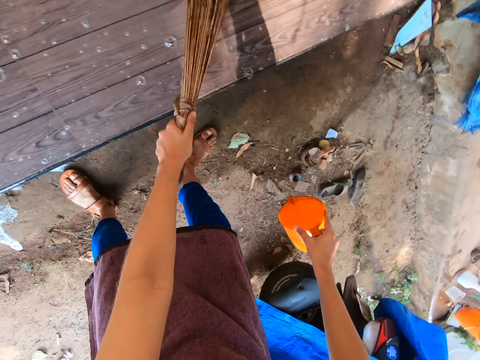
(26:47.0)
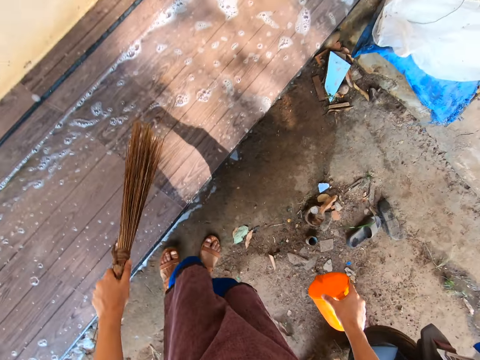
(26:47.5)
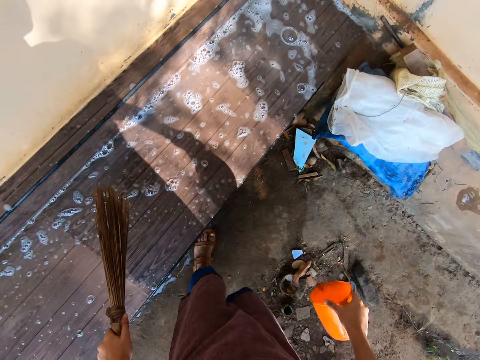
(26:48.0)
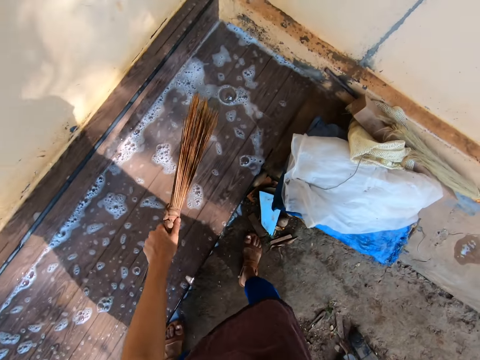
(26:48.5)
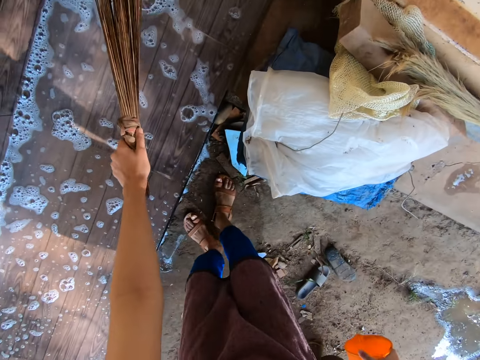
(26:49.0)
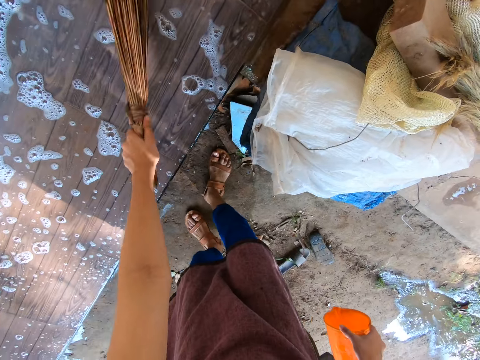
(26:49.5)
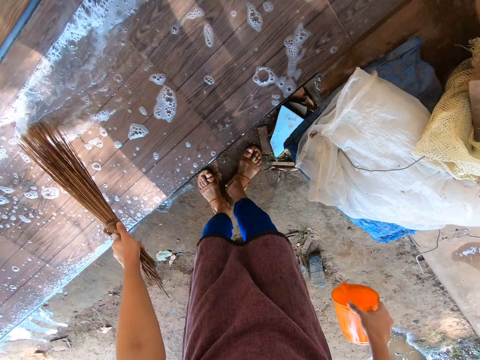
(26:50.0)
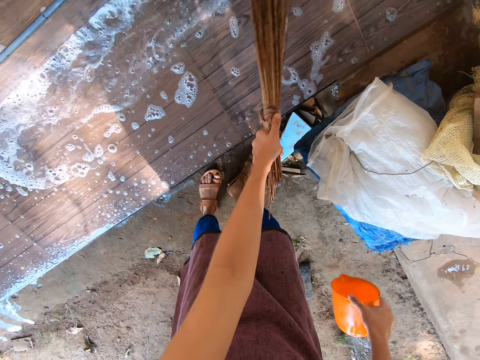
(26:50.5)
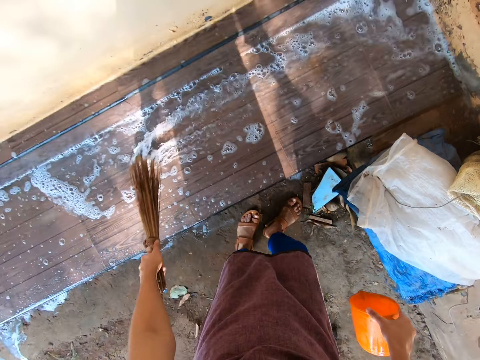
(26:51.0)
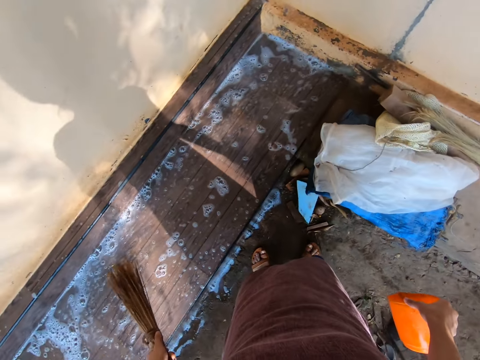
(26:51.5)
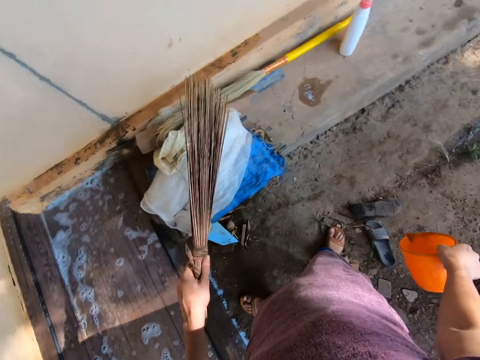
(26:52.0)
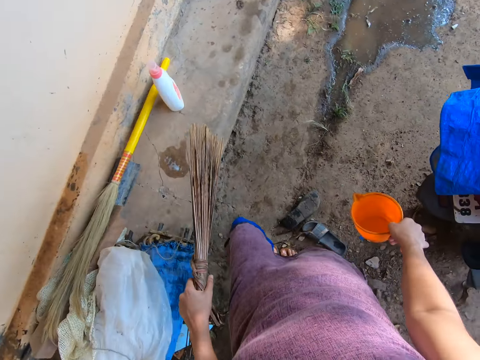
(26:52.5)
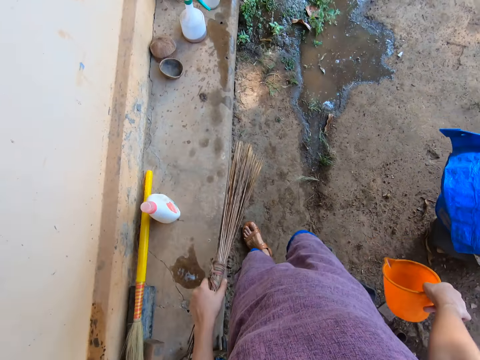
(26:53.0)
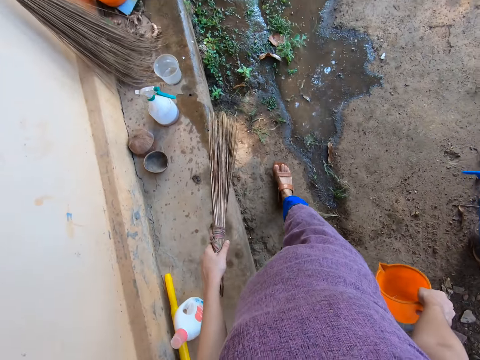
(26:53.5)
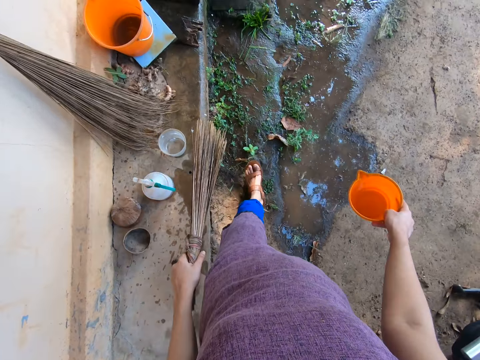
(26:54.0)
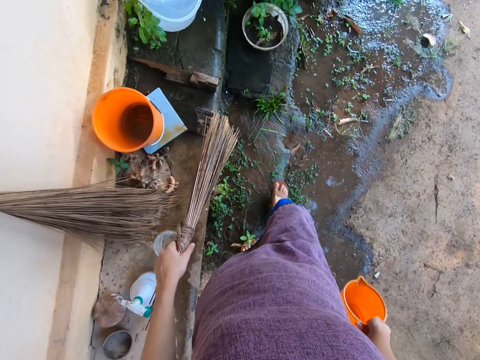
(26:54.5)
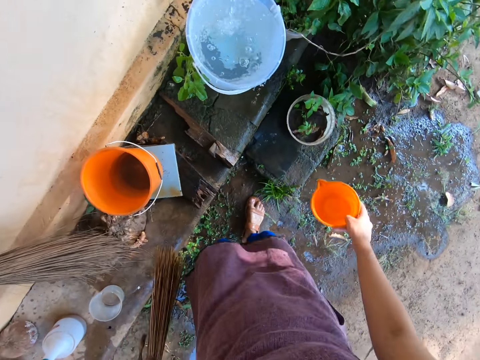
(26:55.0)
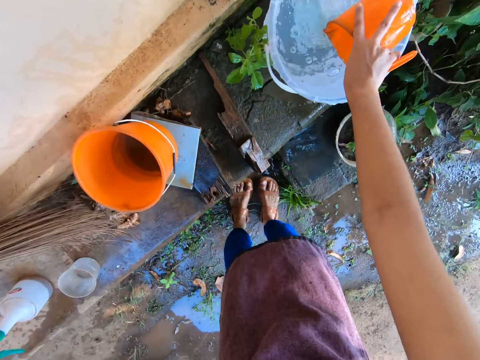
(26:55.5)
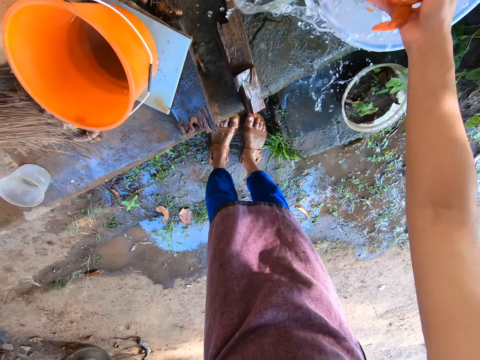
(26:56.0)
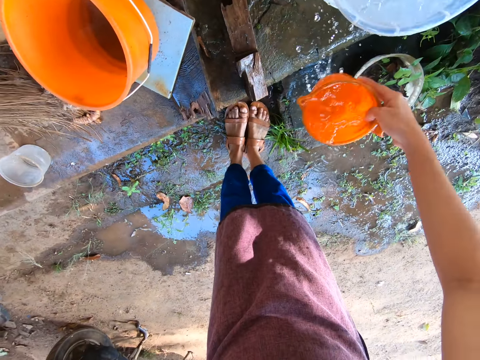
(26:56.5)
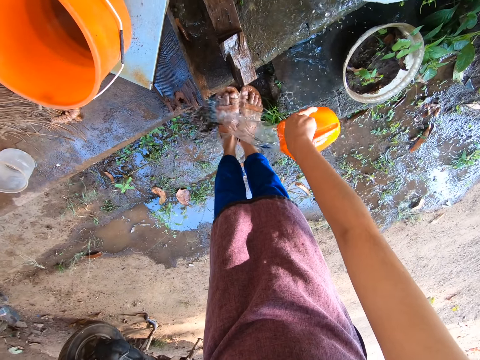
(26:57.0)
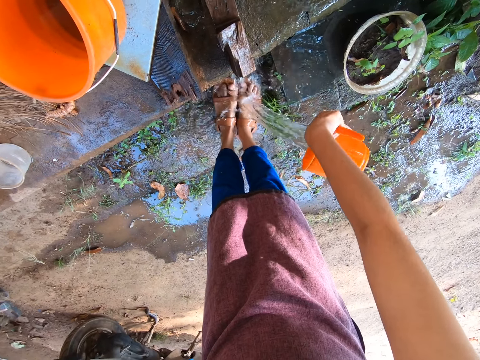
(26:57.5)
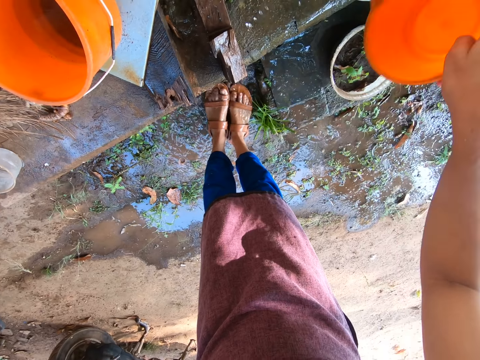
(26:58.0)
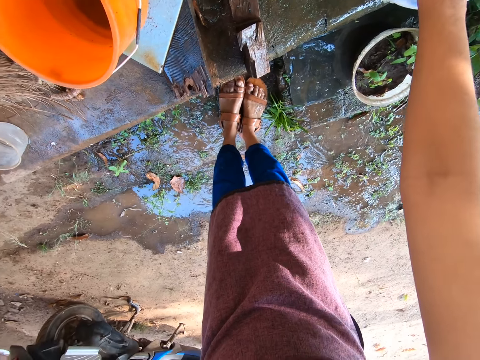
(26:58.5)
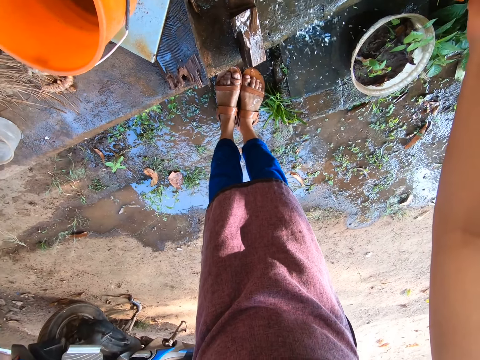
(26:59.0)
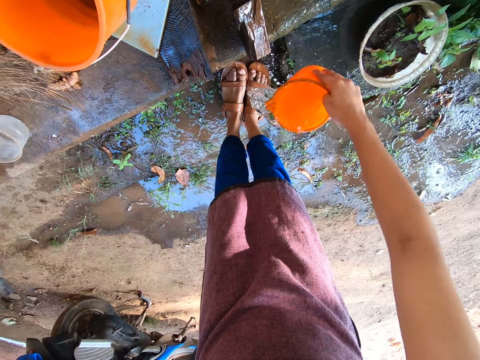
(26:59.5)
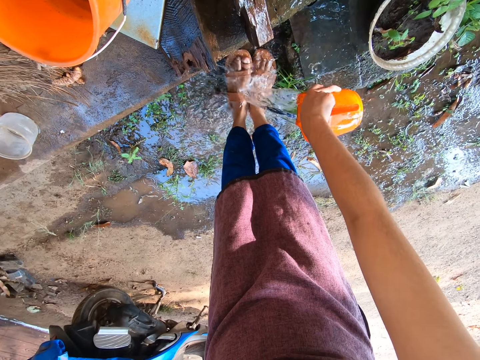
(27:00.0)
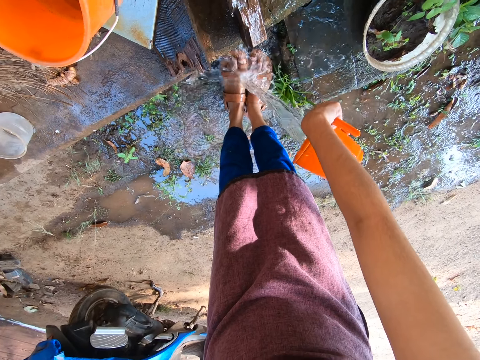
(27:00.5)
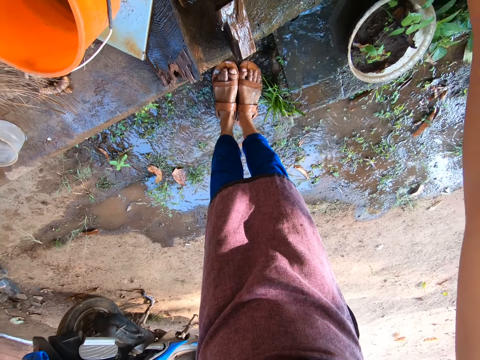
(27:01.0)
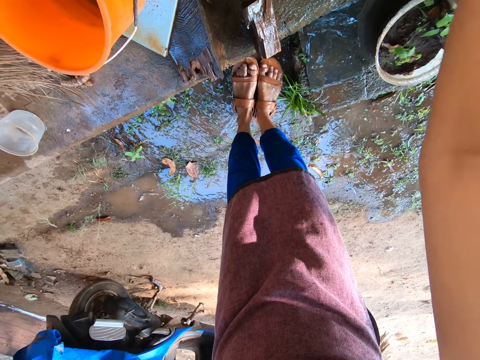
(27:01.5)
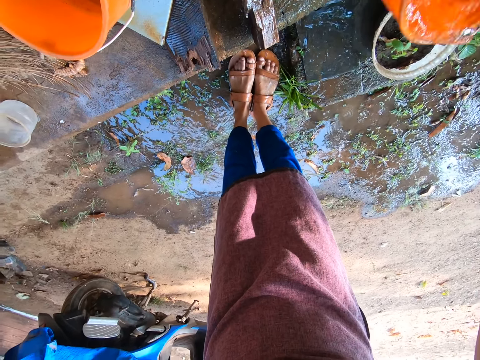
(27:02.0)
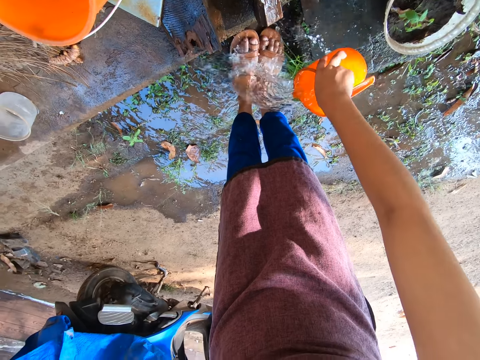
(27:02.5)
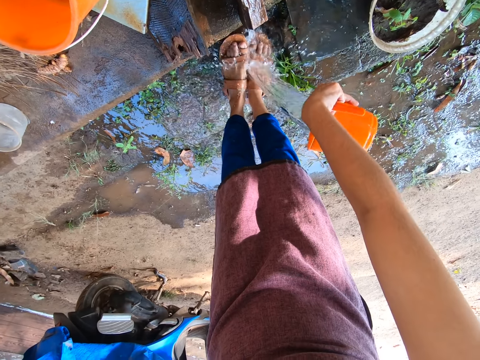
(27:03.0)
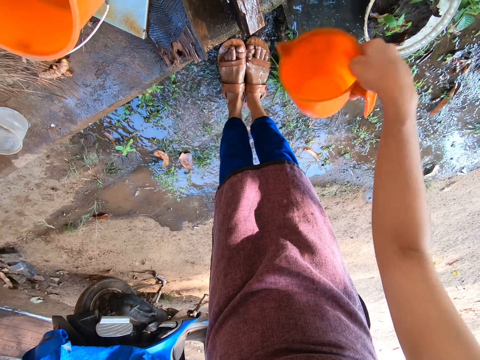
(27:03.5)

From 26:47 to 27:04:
The camera wearer scoops water from the bucket with the cup in her right hand. She pours the water on her legs with the cup in her right hand. She scoops water from the bucket with the cup in her right hand. She pours the water on her legs with the cup in her right hand. She scoops water from the bucket with the cup in her right hand. She pours the water on her legs with the cup in her right hand.

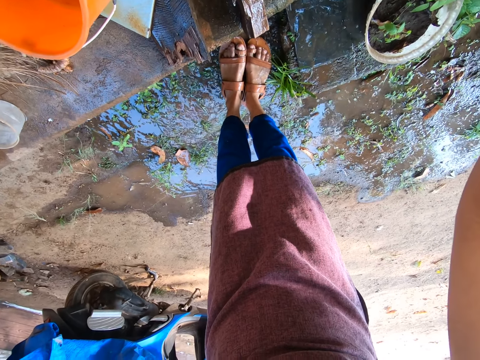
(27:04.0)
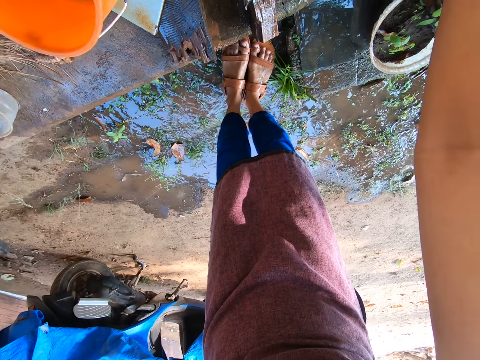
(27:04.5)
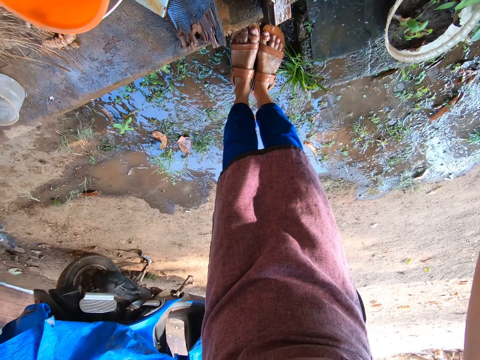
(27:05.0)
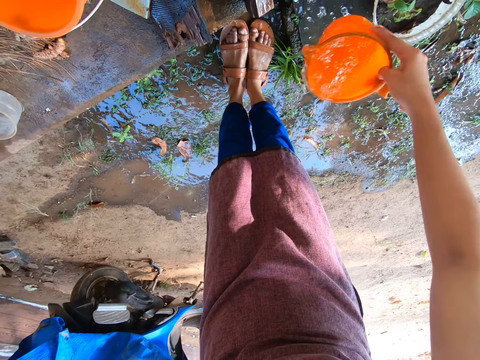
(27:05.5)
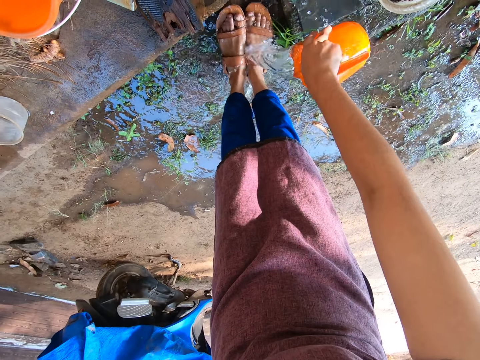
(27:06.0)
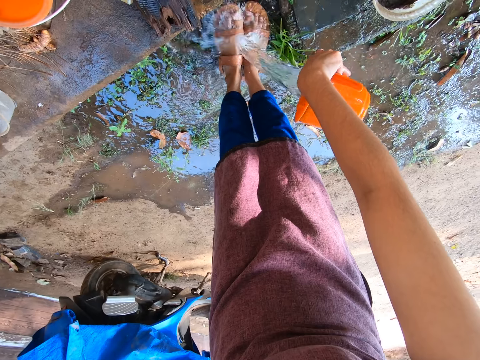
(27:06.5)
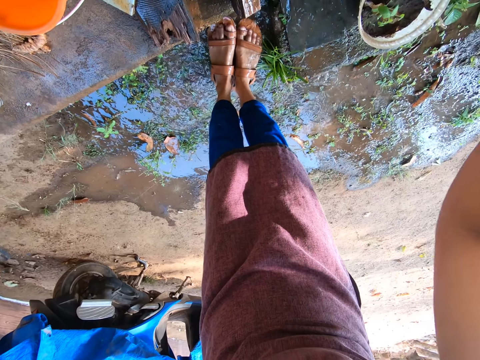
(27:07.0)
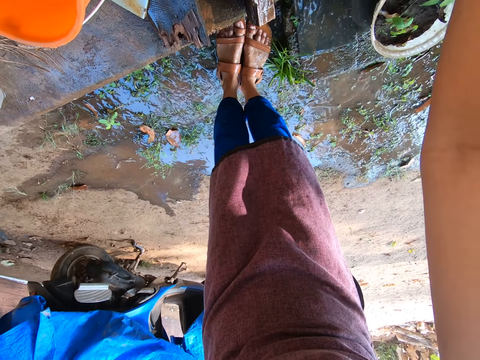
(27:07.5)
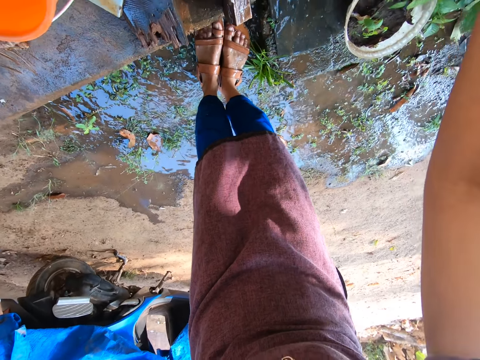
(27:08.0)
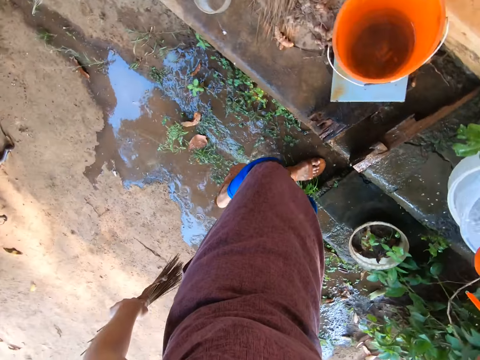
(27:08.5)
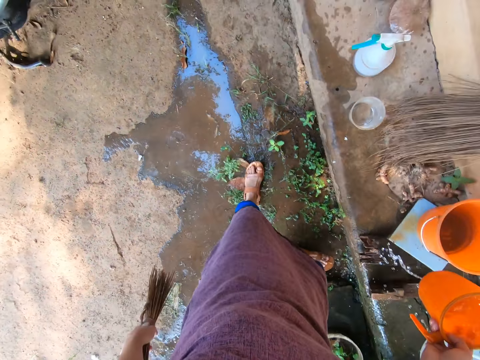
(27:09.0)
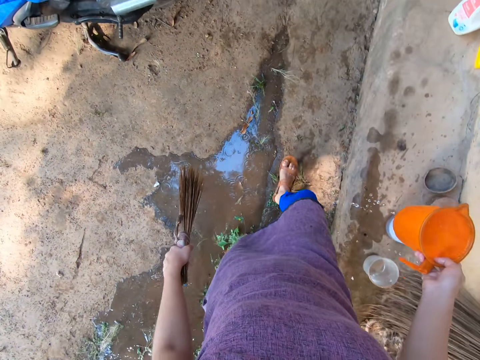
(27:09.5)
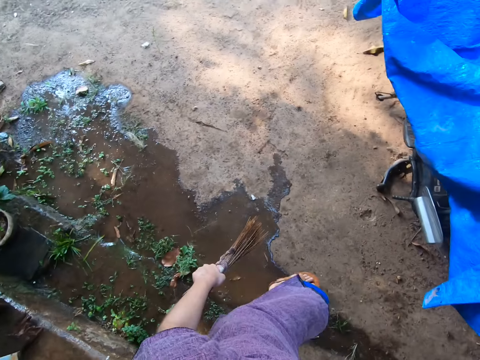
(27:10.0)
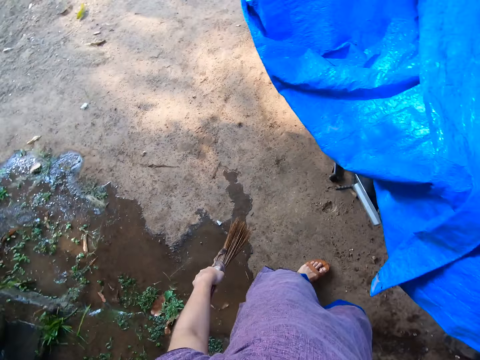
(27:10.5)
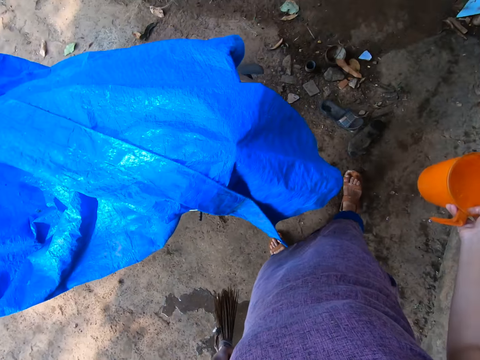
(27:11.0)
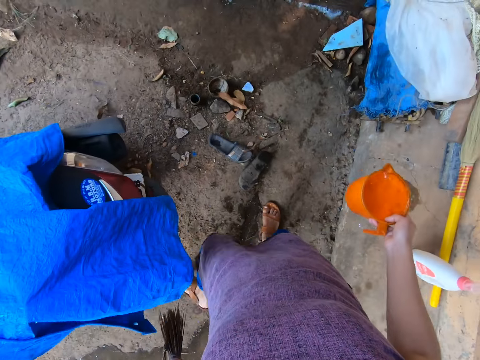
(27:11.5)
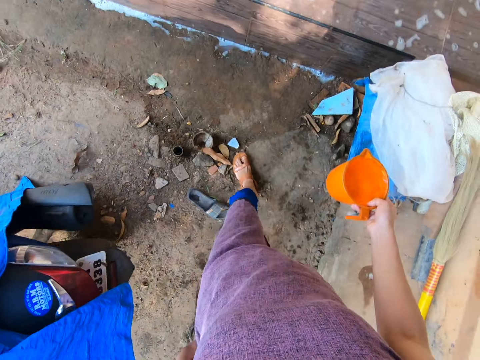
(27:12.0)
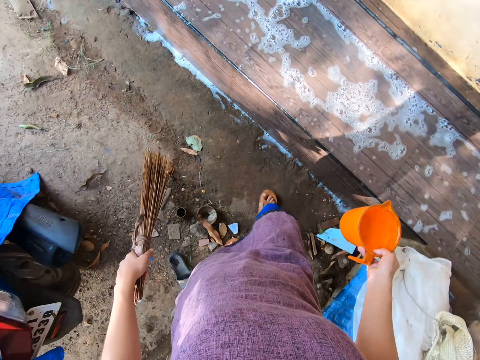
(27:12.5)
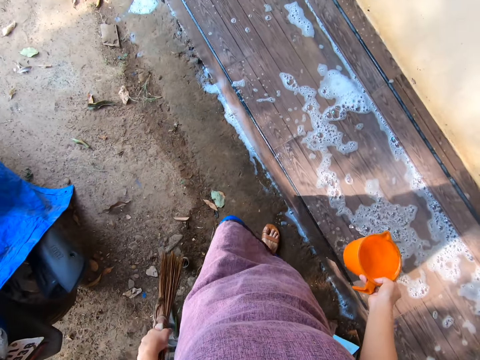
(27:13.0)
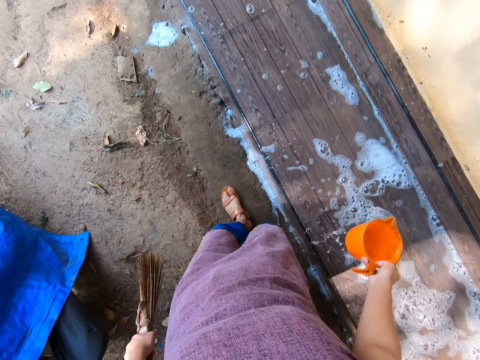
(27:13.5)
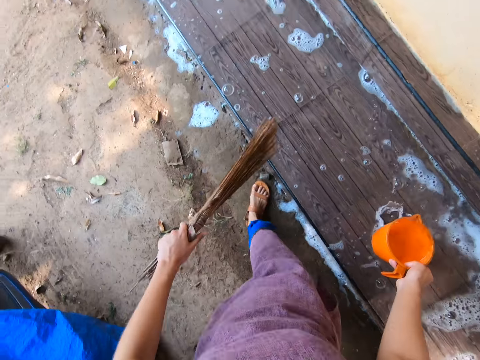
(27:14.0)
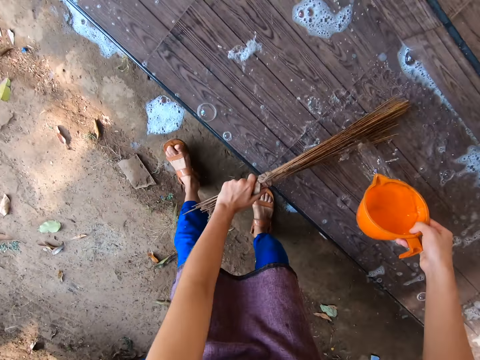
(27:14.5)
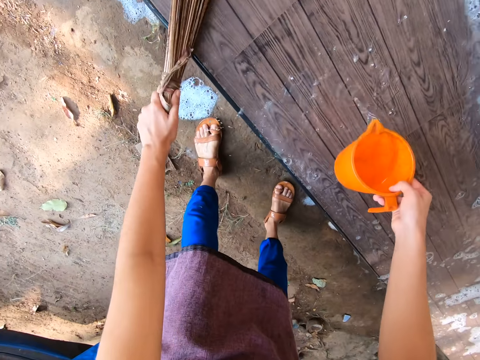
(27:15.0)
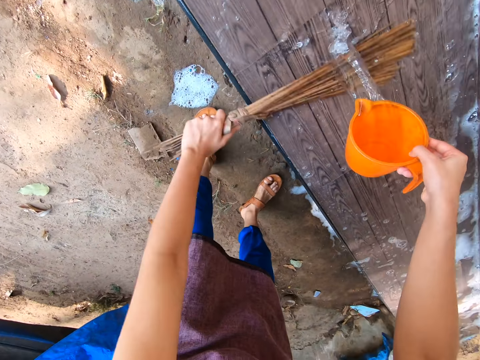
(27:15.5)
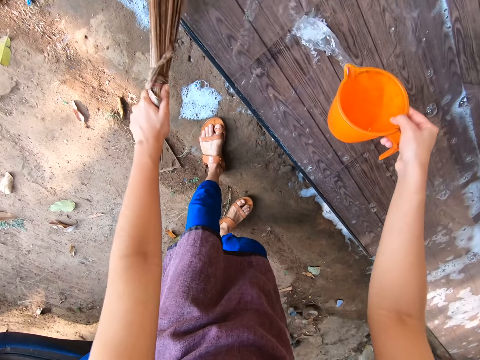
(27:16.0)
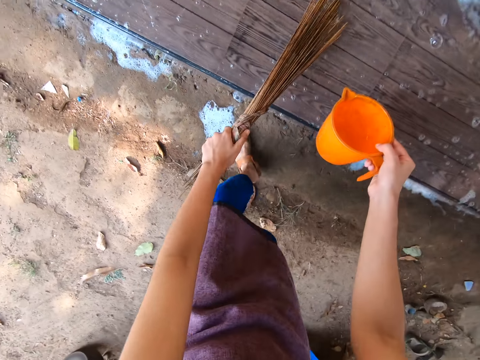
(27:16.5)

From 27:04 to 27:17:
The camera wearer scoops water from the bucket with the cup in her right hand. She pours the water on her legs with the cup in her right hand. She scoops water from the bucket with the cup in her right hand. She pours the water from the cup on the wall bench with her right hand. She sweeps the wall bench with the broom in her left hand.
